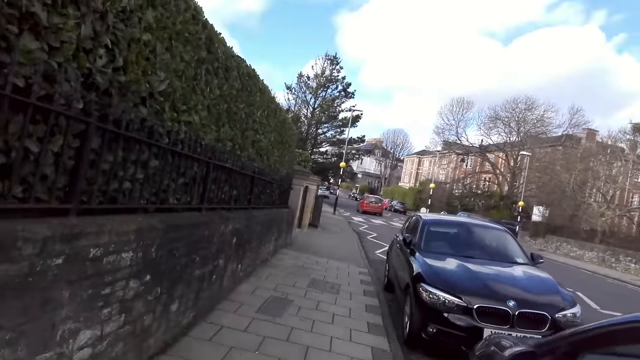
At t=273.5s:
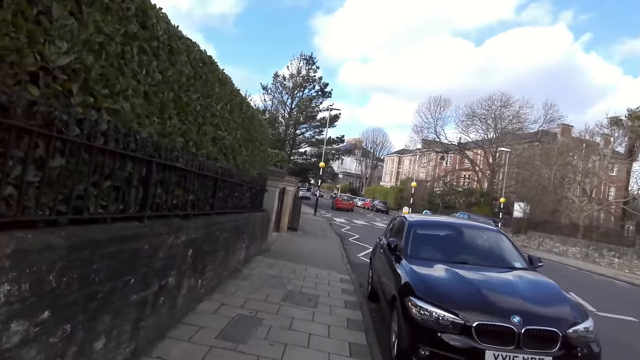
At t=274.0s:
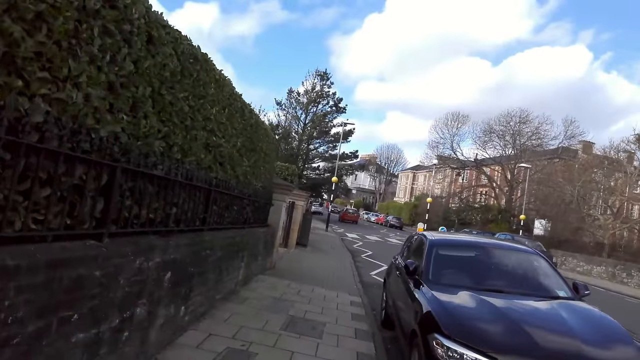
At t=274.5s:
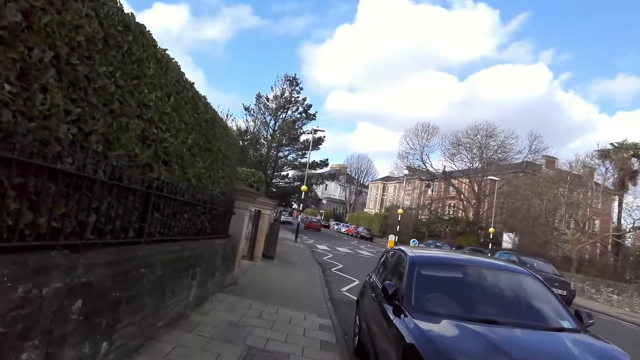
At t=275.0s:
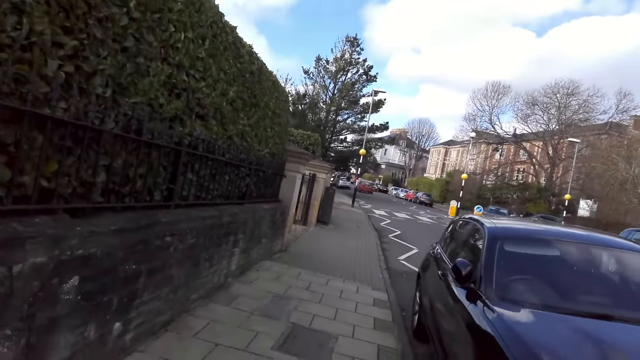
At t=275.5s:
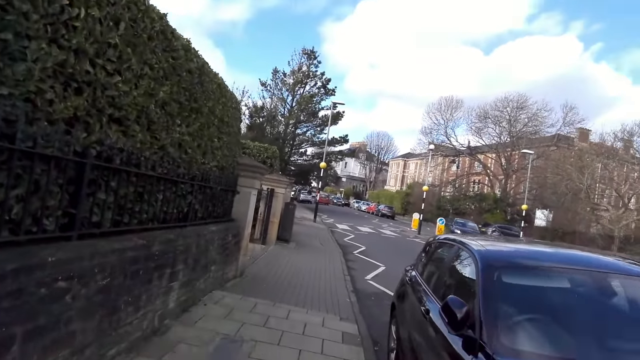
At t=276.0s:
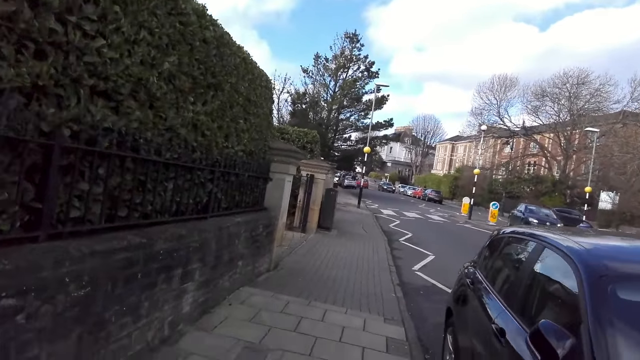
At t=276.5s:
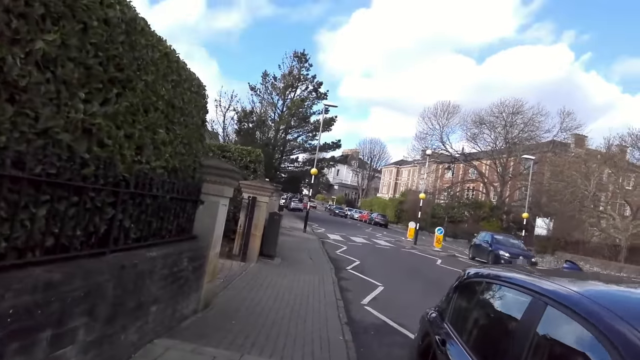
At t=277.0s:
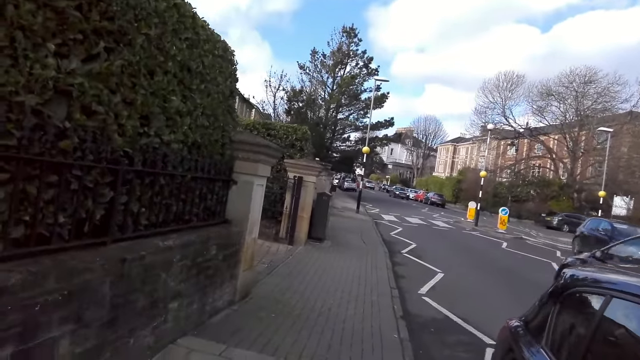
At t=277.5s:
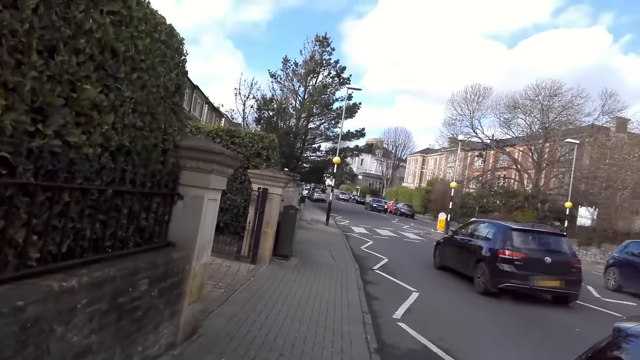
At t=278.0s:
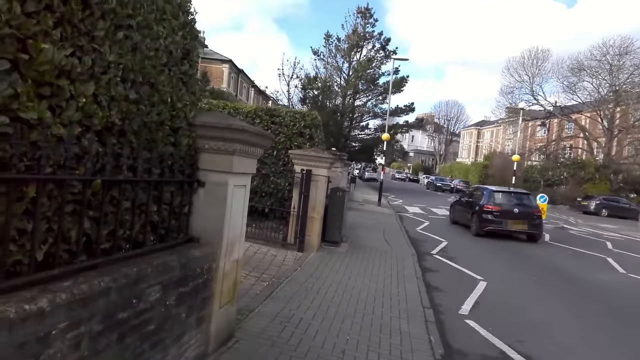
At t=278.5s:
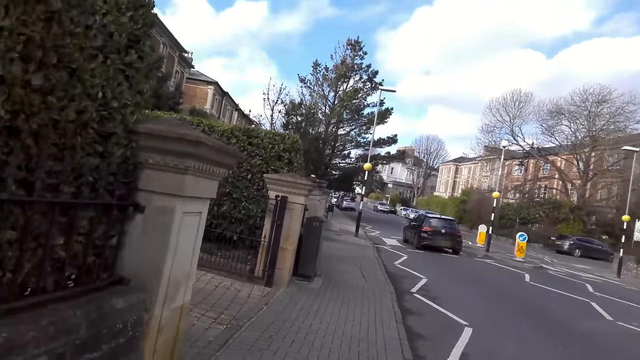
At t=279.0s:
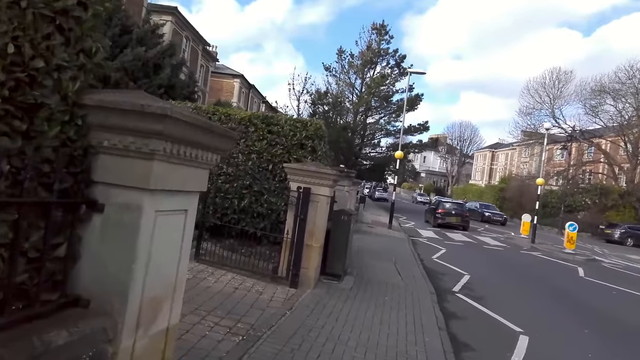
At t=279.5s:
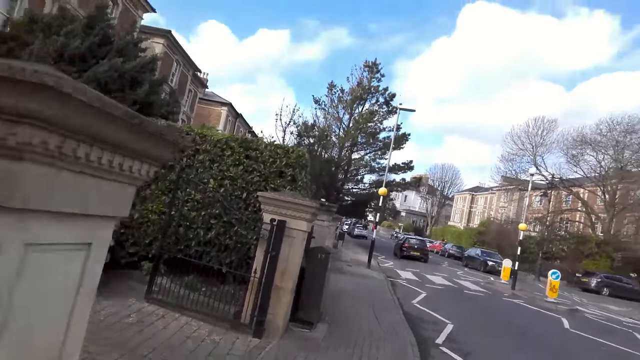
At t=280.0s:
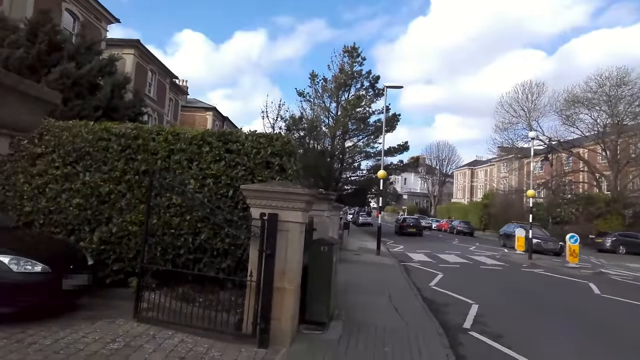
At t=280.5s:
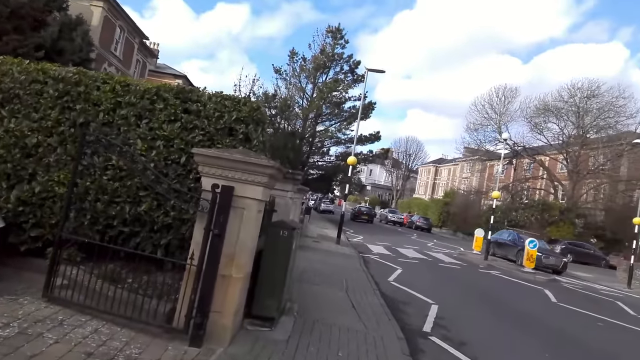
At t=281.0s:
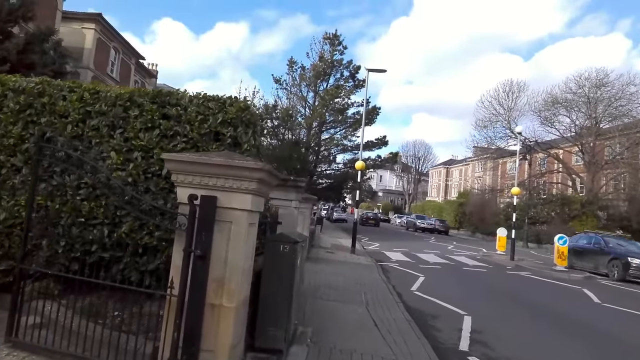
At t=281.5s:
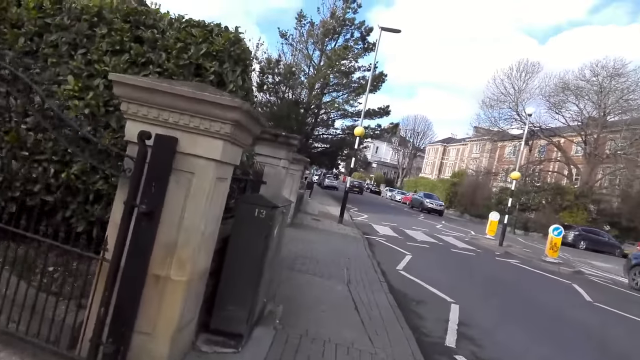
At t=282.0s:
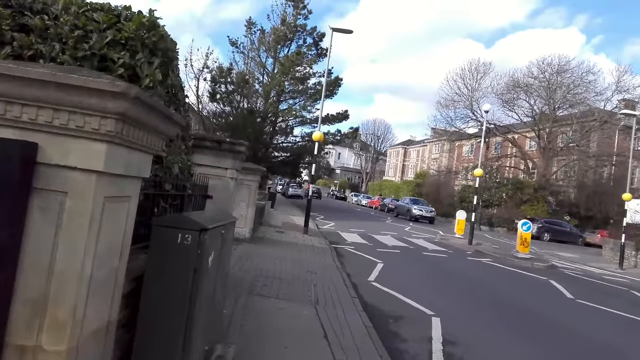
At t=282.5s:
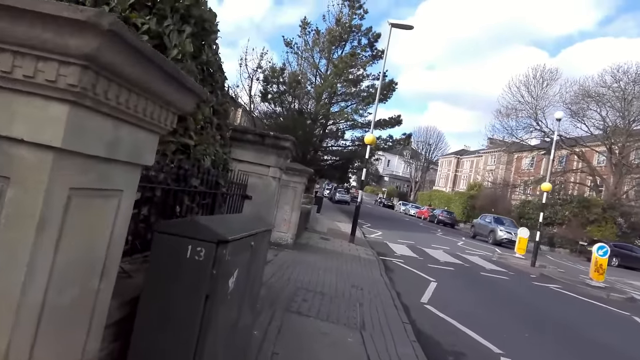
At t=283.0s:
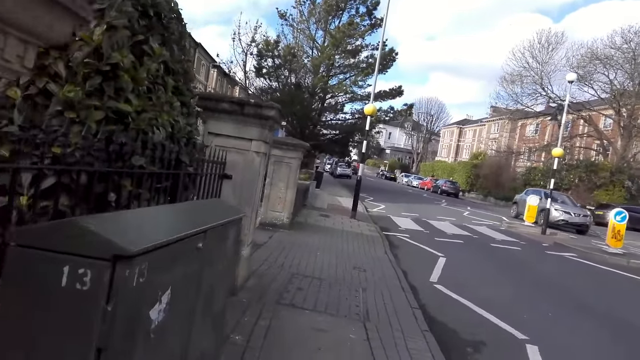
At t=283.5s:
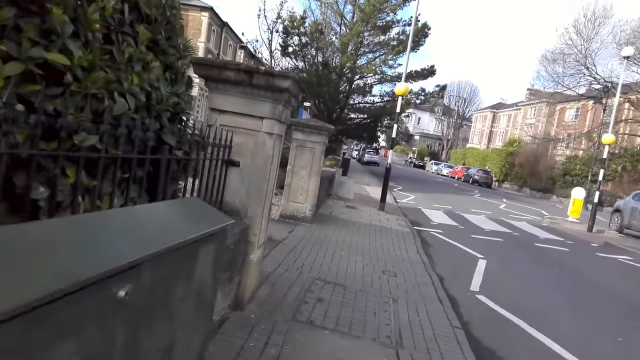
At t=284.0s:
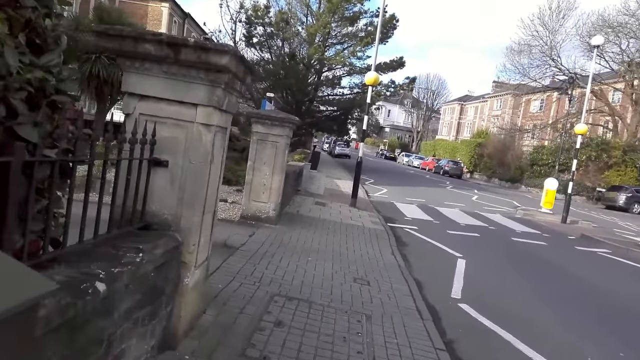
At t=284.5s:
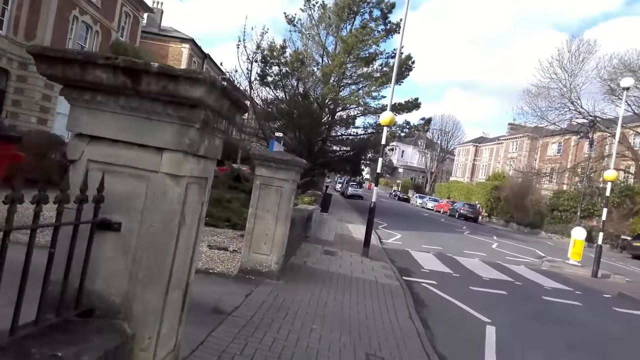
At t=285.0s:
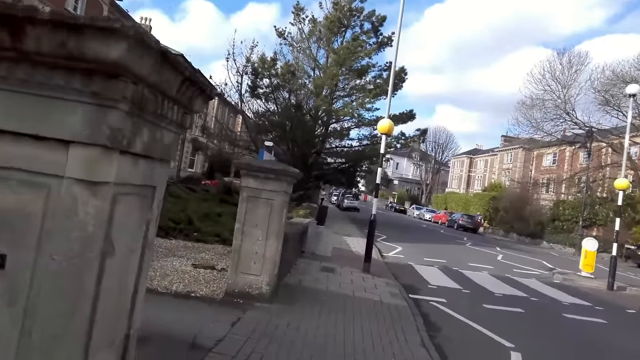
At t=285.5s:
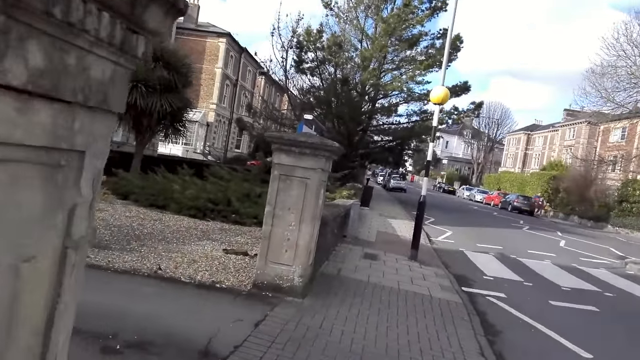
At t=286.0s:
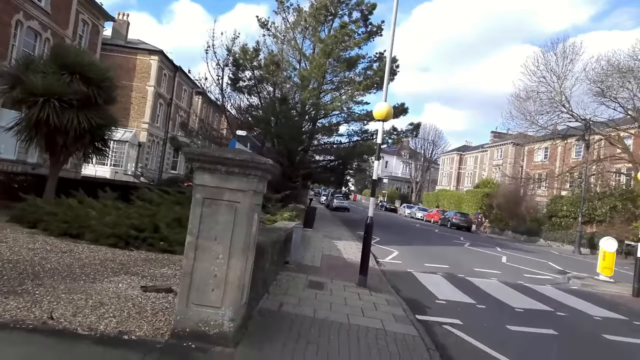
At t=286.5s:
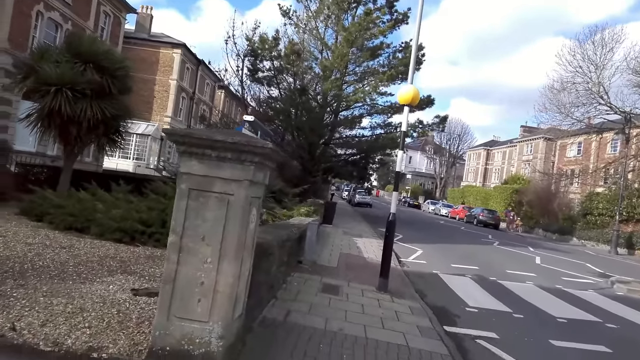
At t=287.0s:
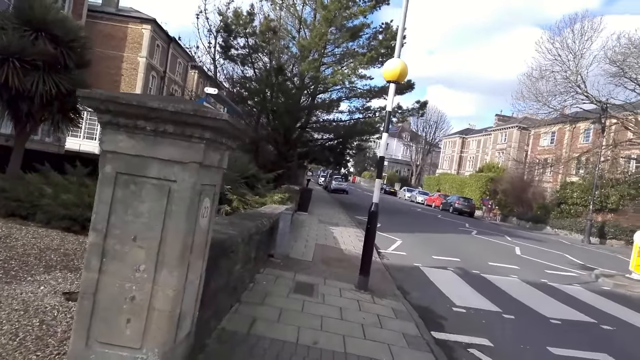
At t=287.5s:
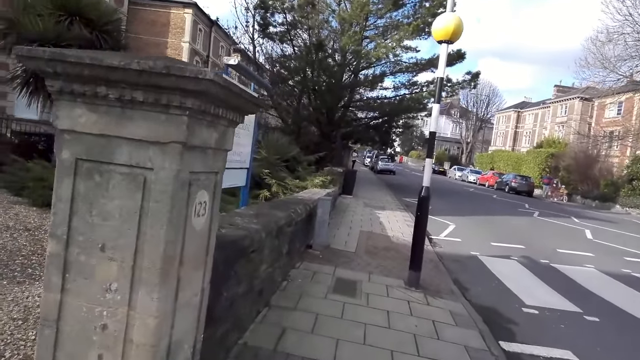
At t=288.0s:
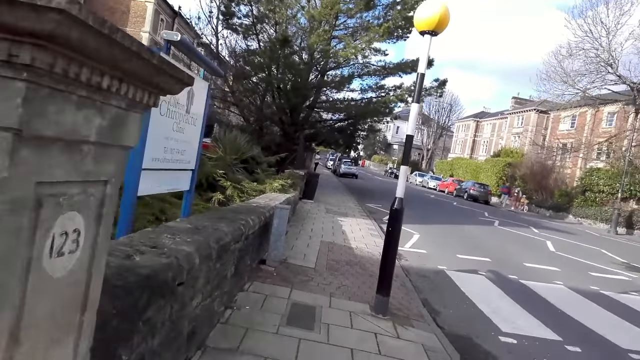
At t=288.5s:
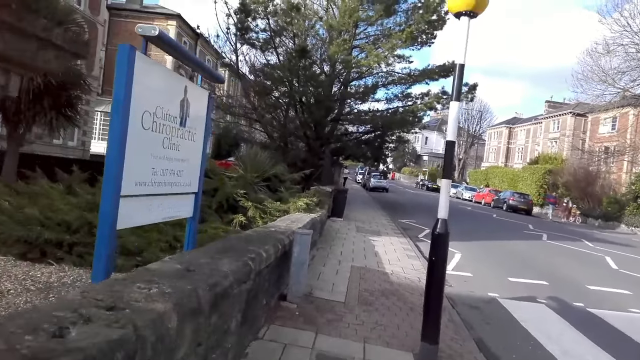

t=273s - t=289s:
A black car drives past the camera wearer. A black car drives past them again. A silver car drives past them.

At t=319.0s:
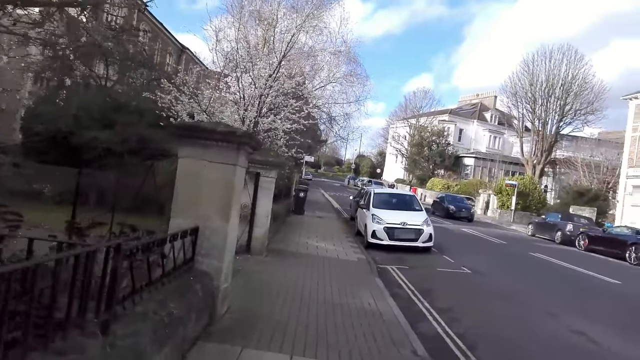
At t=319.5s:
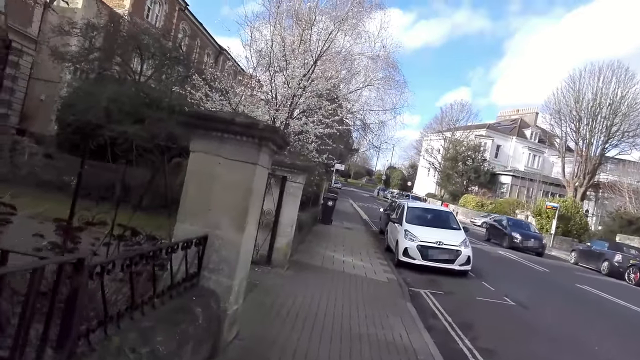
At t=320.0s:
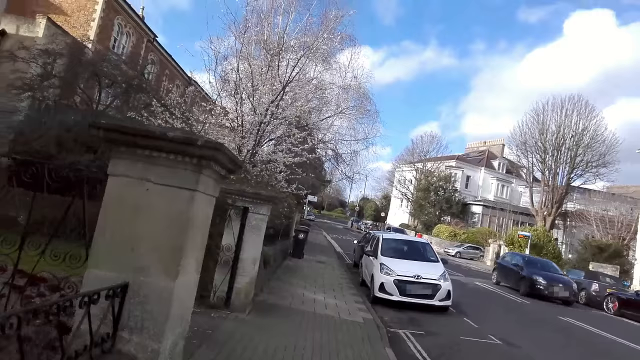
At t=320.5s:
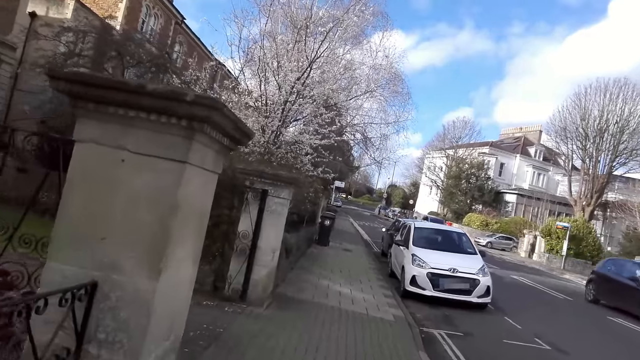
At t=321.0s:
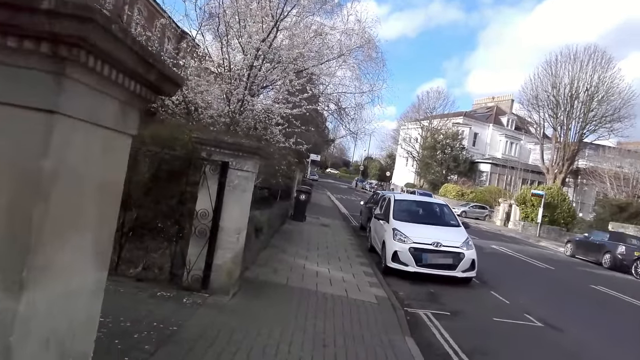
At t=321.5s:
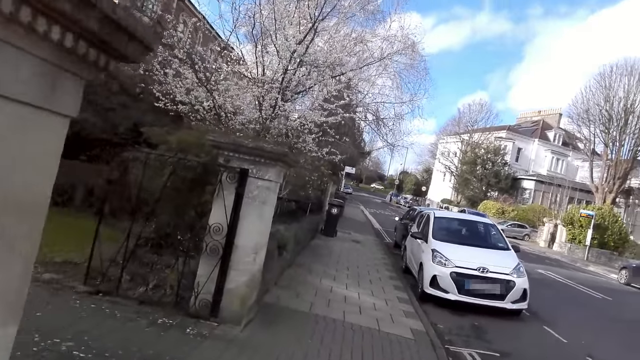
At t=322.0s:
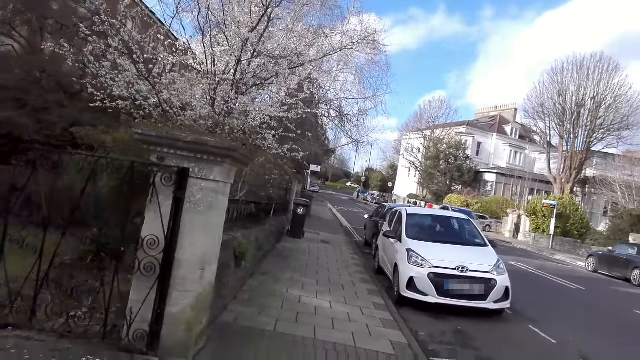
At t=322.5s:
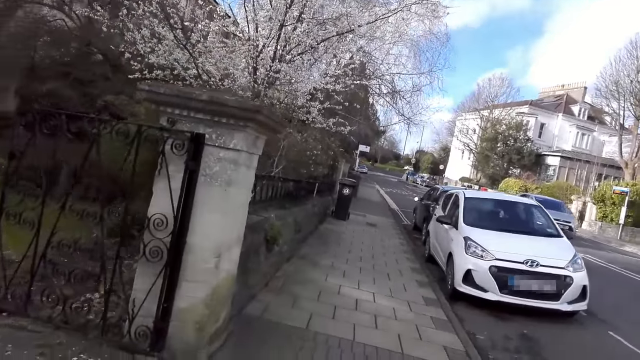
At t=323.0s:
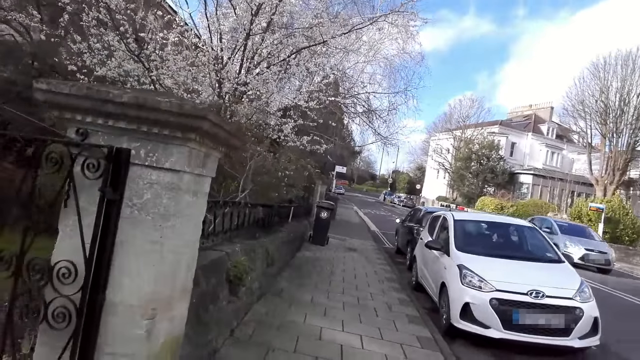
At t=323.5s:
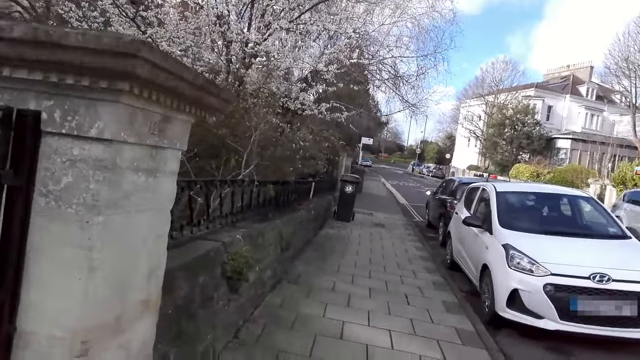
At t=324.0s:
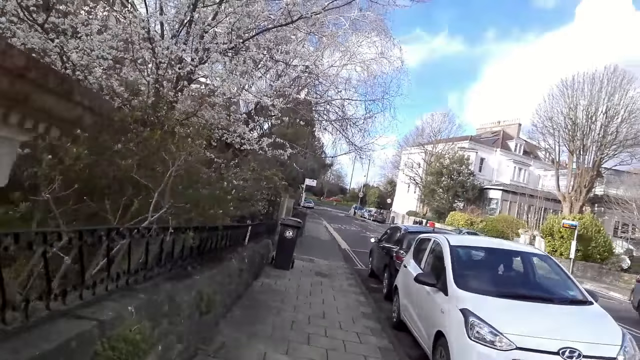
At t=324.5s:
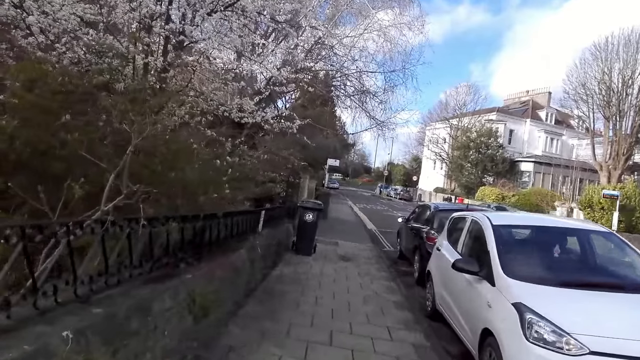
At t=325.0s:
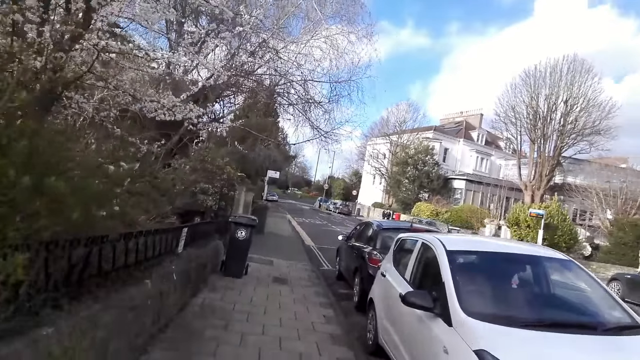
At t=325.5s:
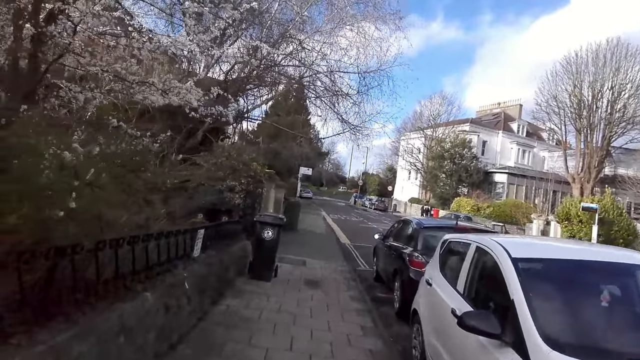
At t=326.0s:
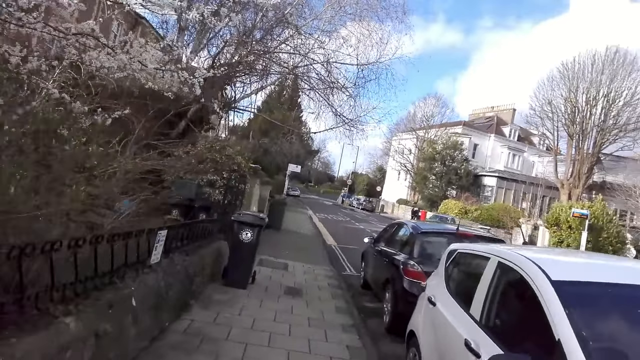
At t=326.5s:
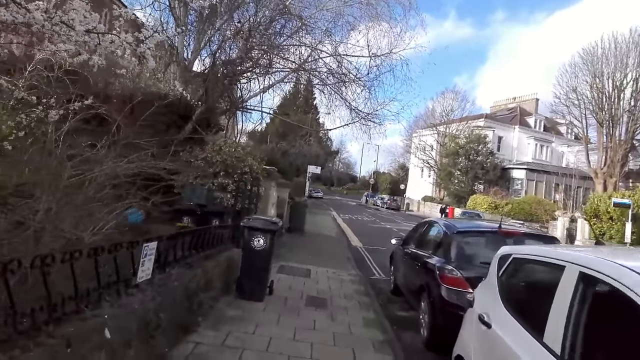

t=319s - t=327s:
A car drives past the camera wearer. A car drives past them again.
